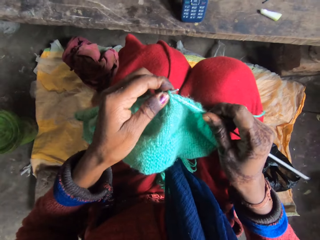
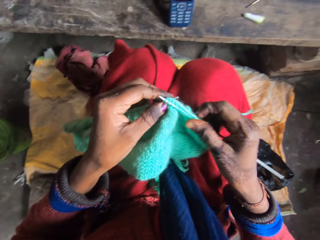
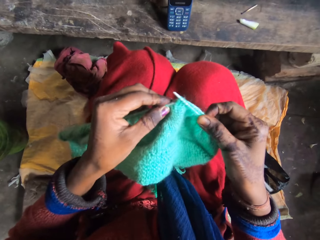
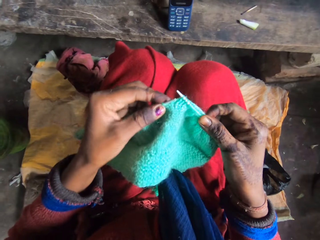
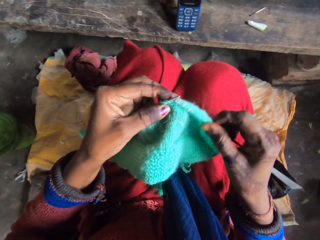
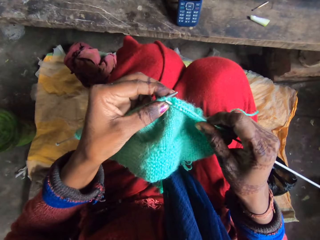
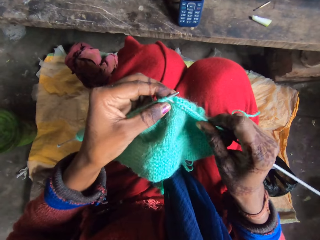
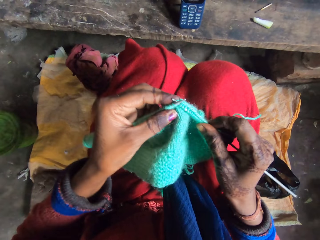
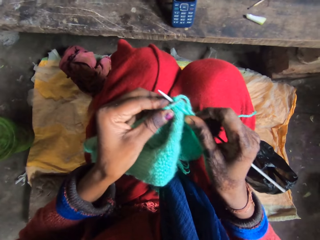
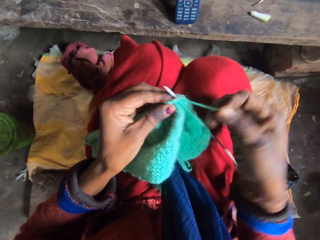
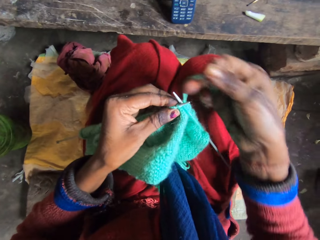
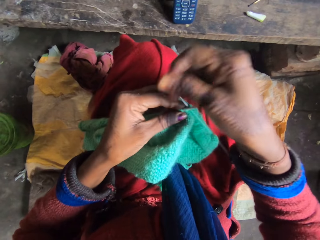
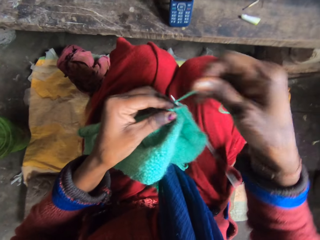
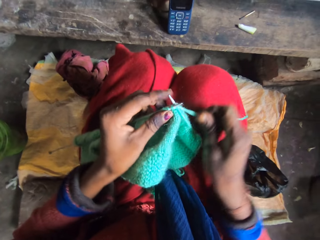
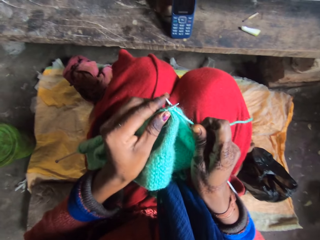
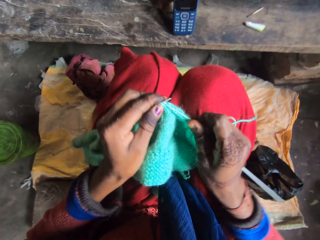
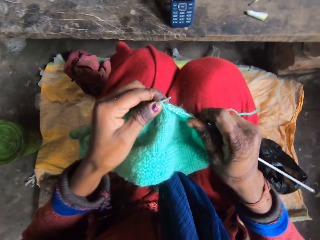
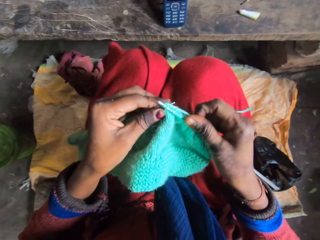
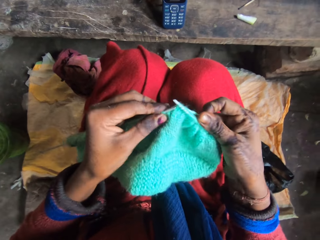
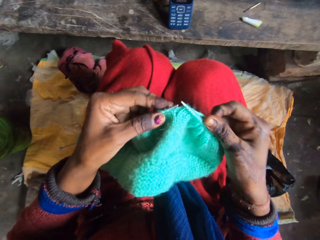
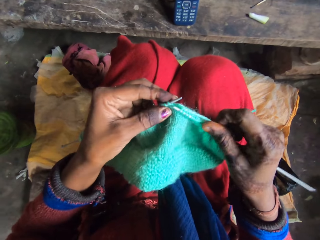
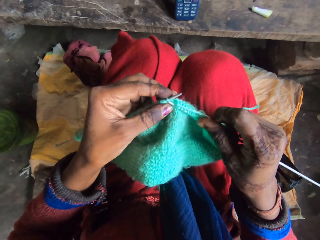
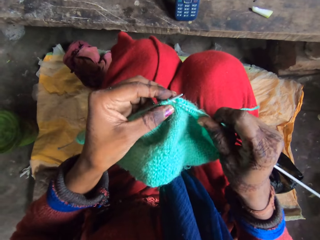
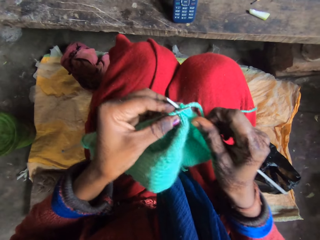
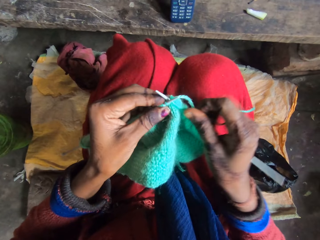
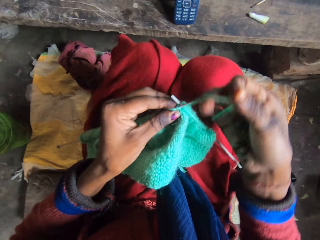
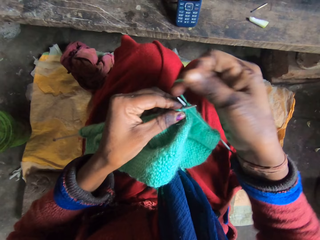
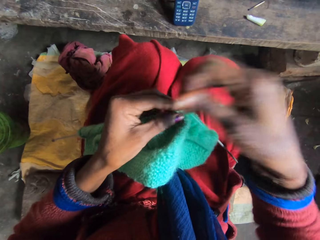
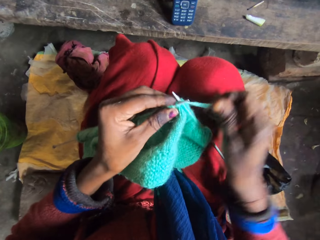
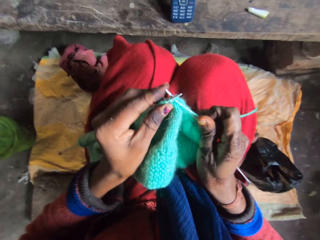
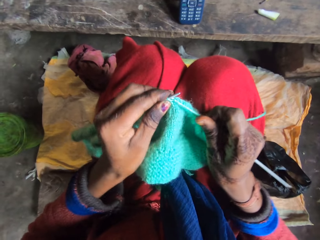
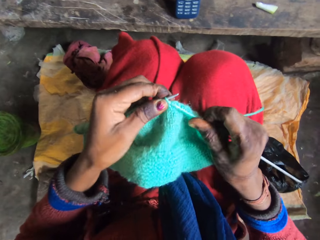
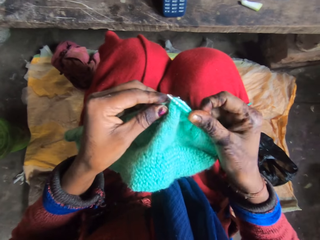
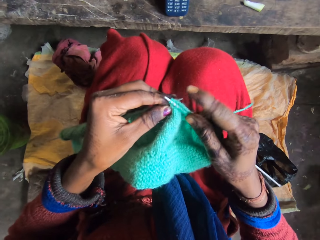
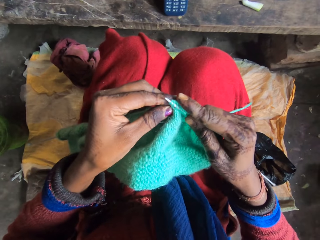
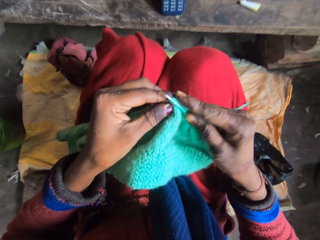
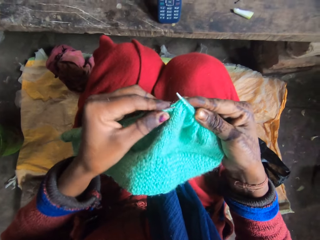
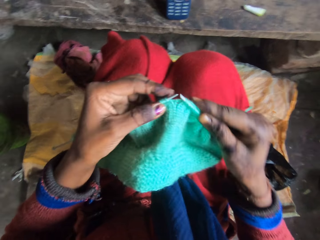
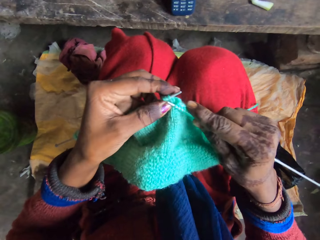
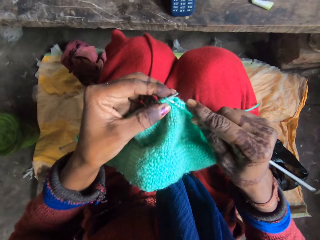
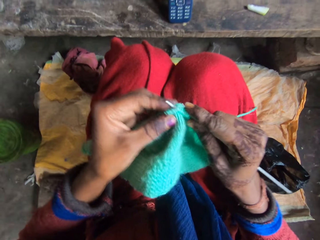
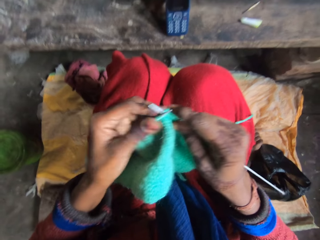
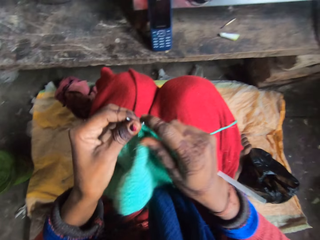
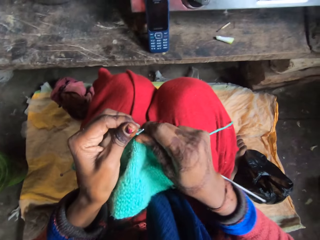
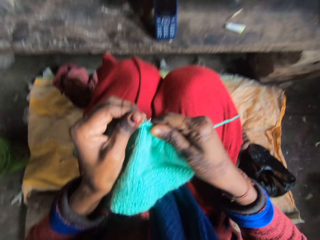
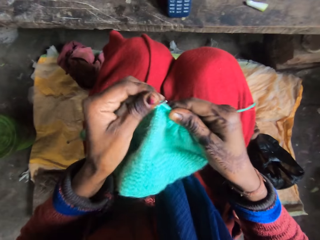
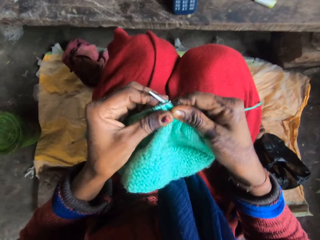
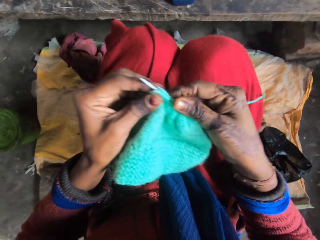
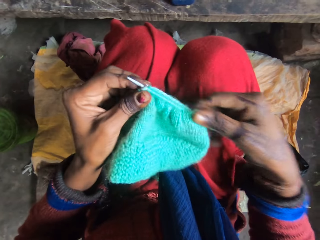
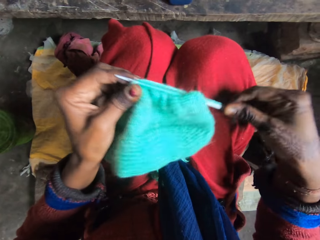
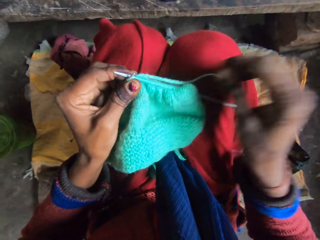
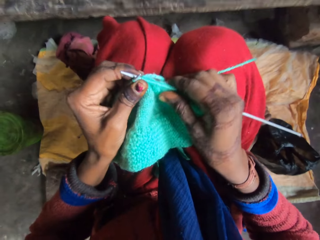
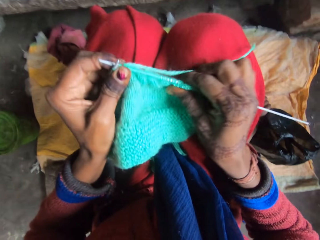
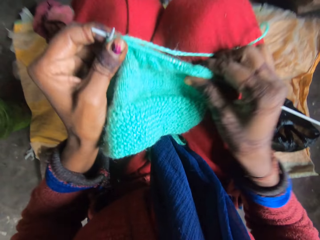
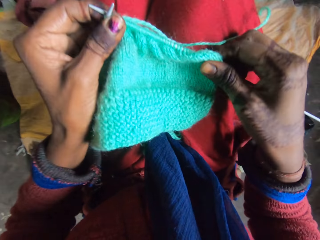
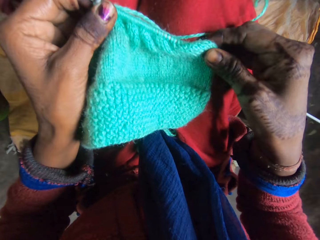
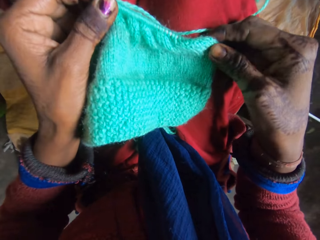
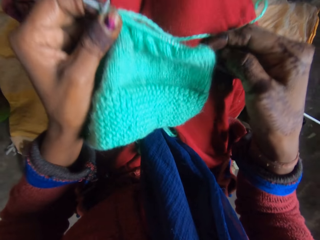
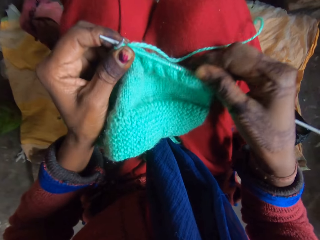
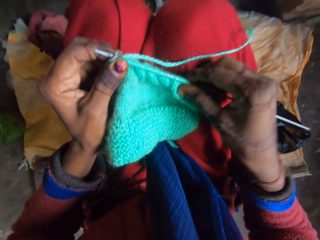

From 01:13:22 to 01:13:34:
The camera wearer moves the fabric in the crochet hook.

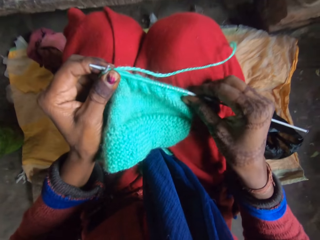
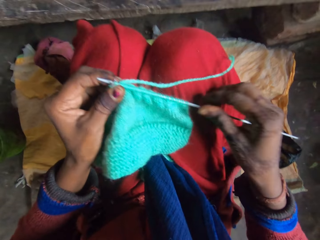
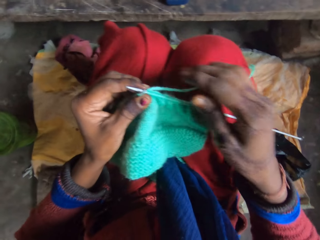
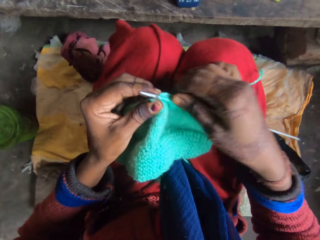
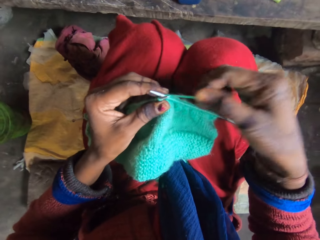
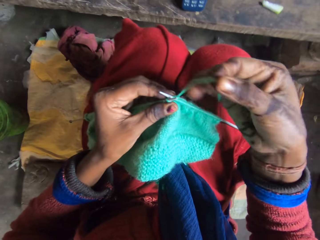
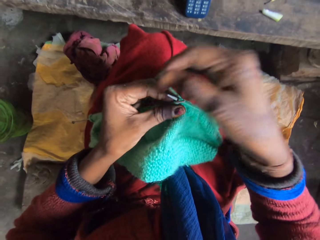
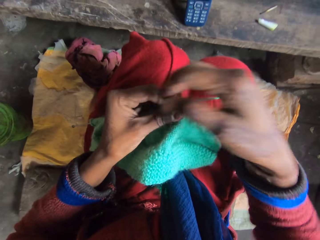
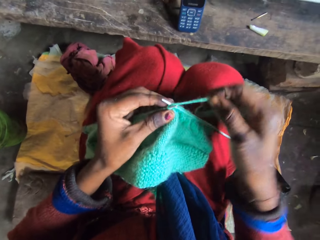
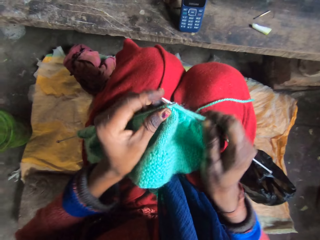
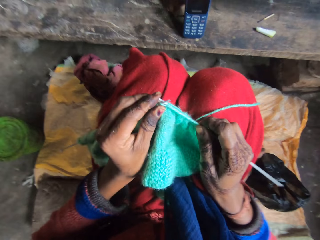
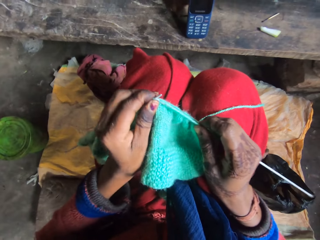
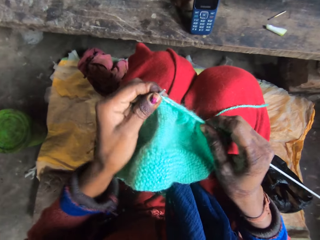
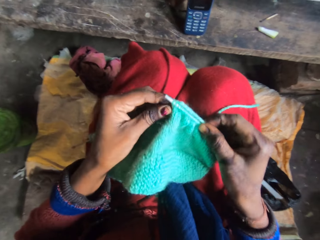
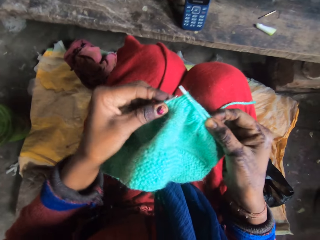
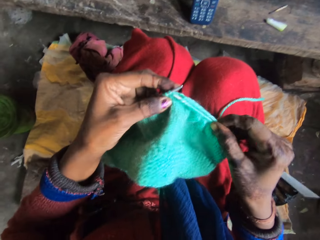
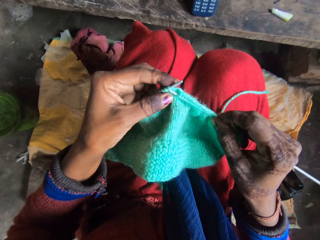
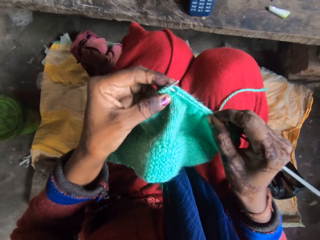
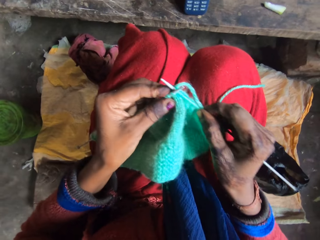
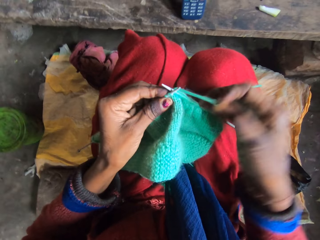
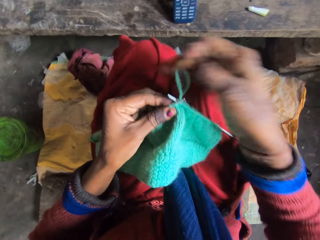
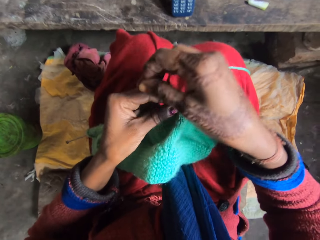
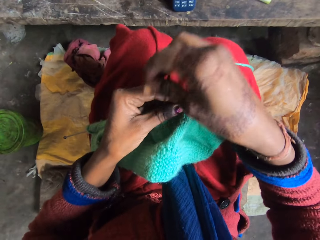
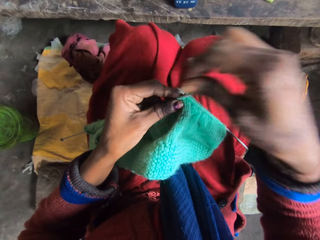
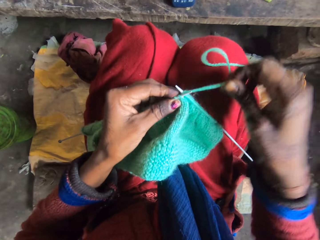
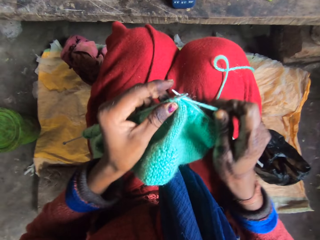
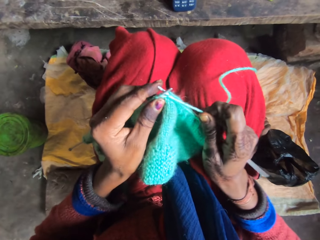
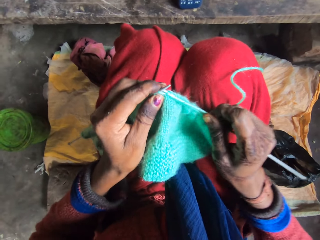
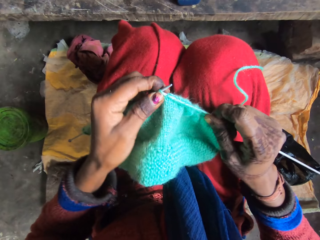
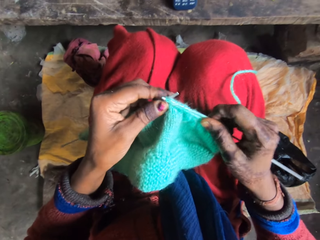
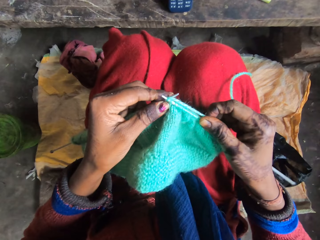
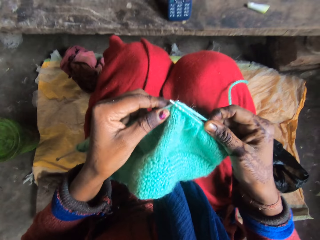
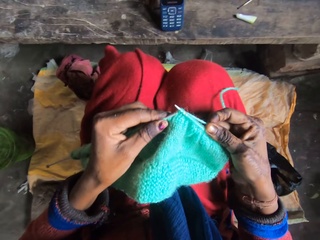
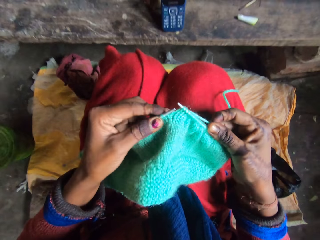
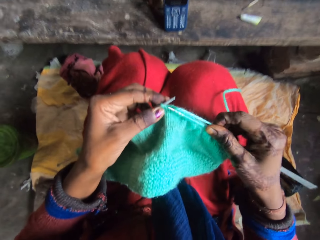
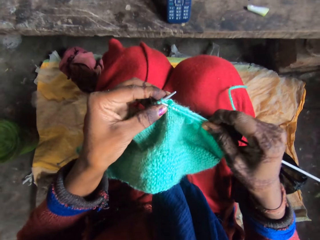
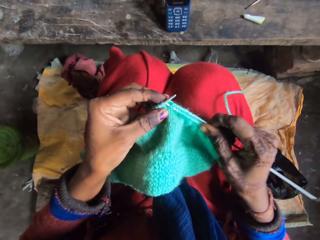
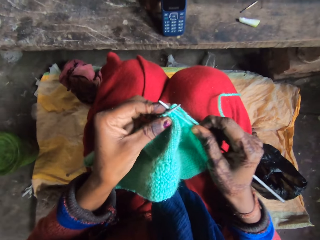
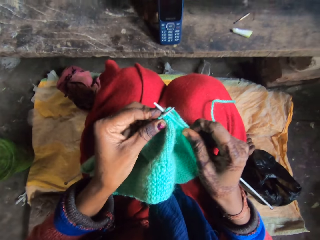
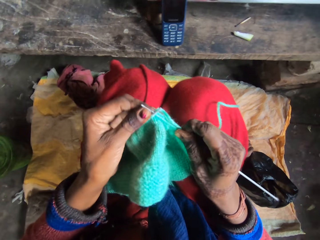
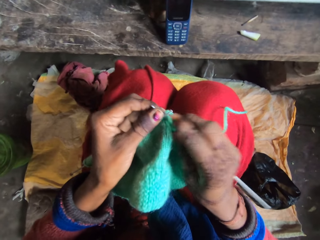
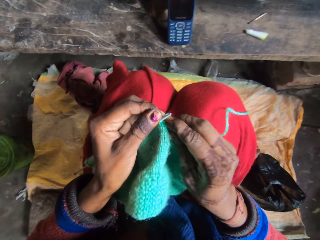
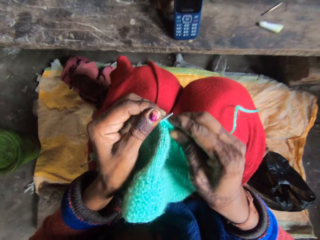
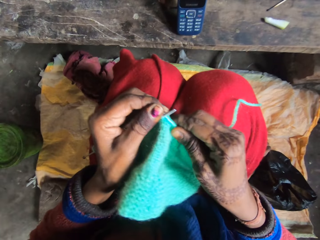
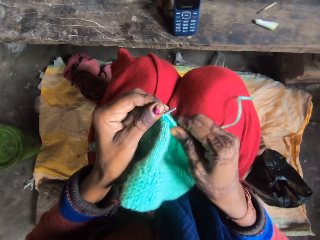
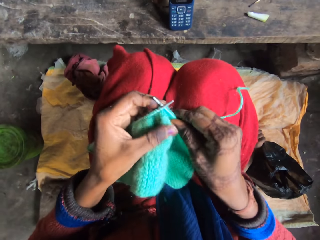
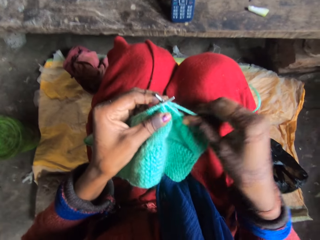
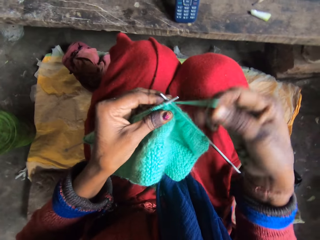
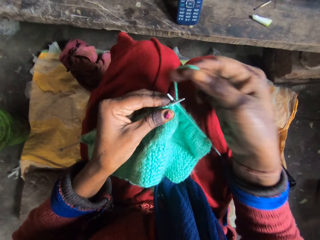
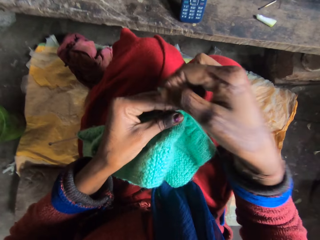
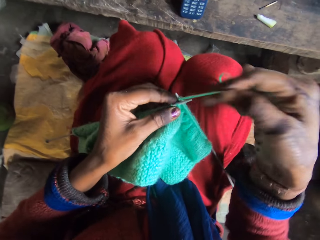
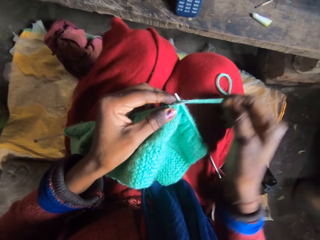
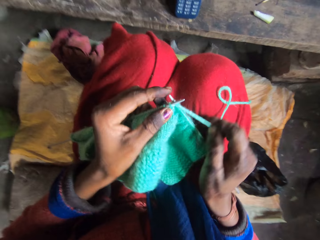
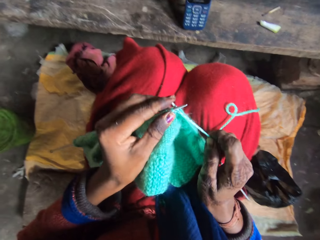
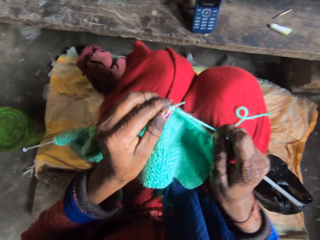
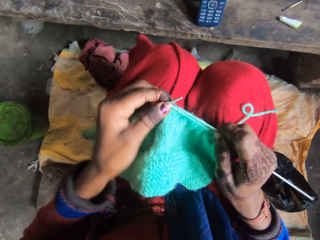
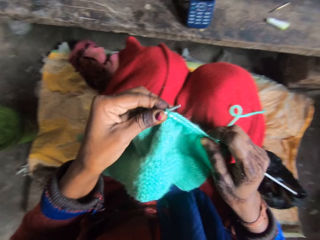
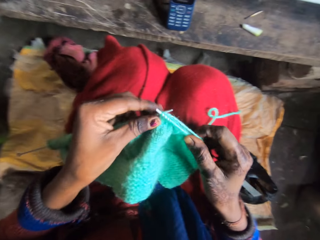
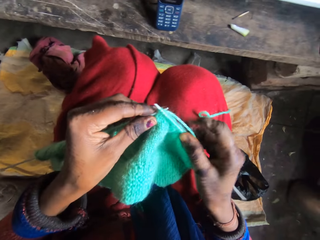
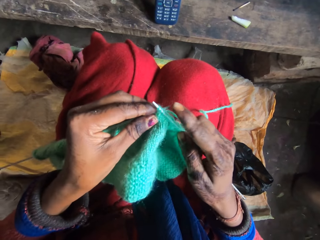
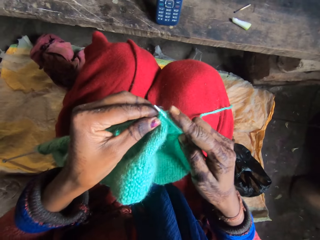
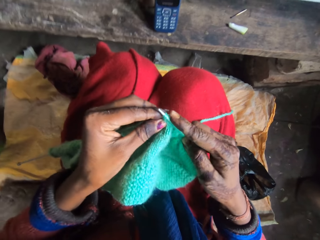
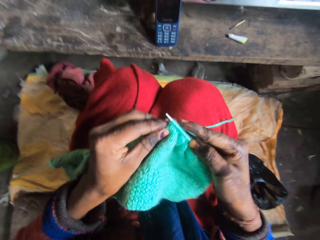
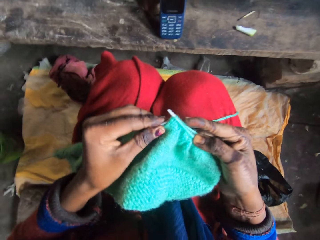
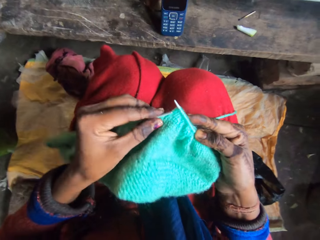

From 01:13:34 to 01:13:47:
The camera wearer knits the fabric. They move the fabric in the crochet hook. They knit the fabric.
